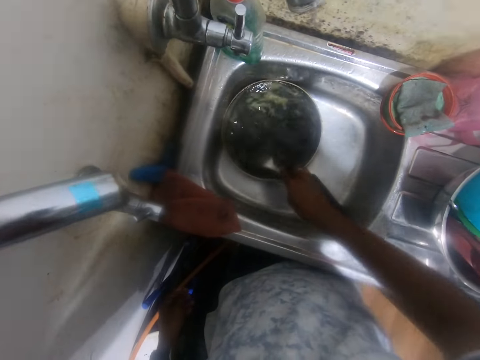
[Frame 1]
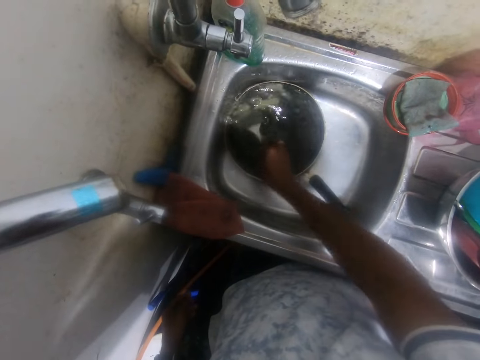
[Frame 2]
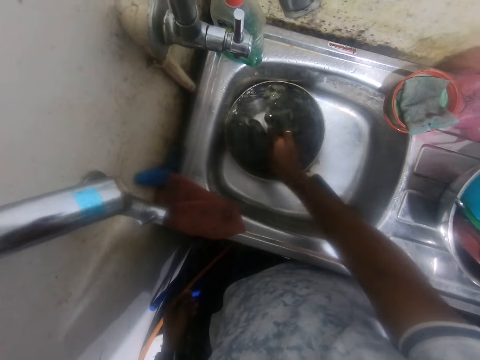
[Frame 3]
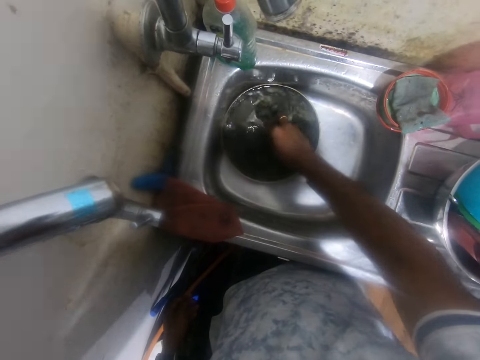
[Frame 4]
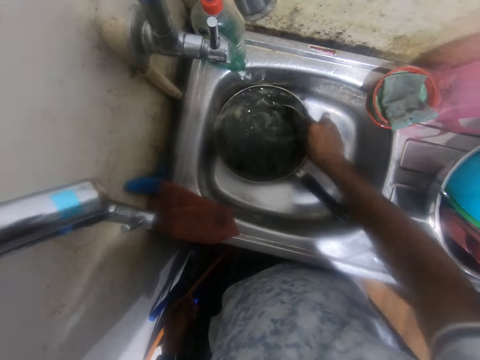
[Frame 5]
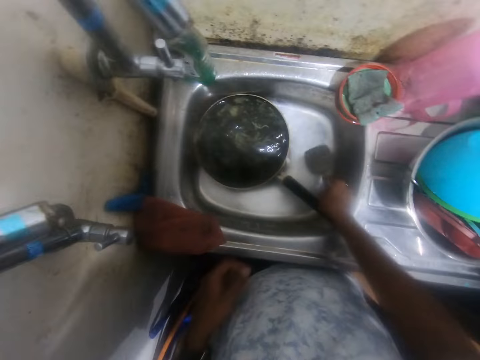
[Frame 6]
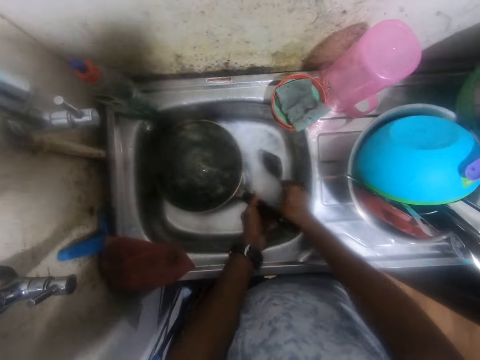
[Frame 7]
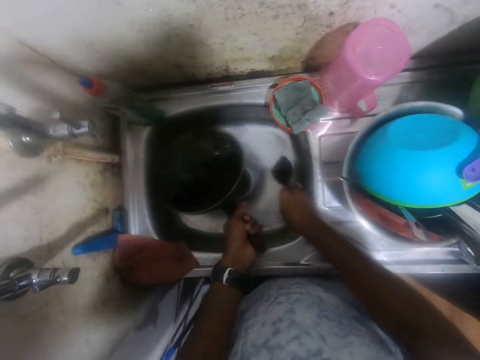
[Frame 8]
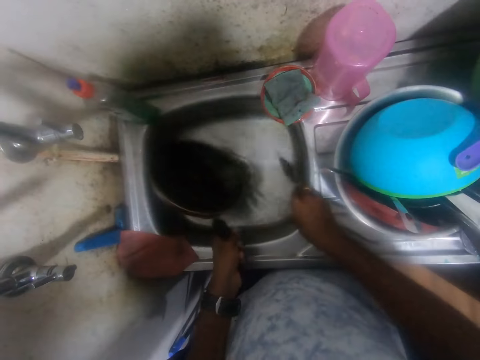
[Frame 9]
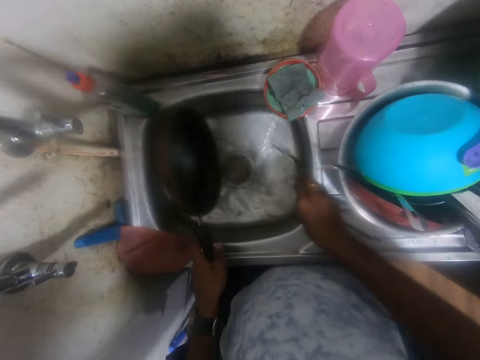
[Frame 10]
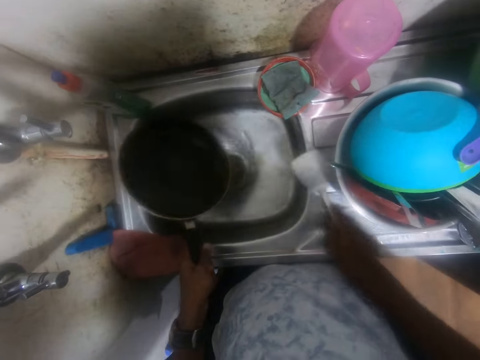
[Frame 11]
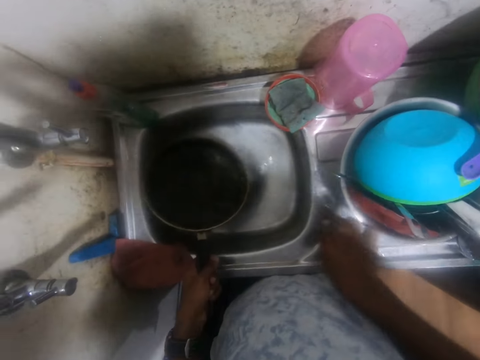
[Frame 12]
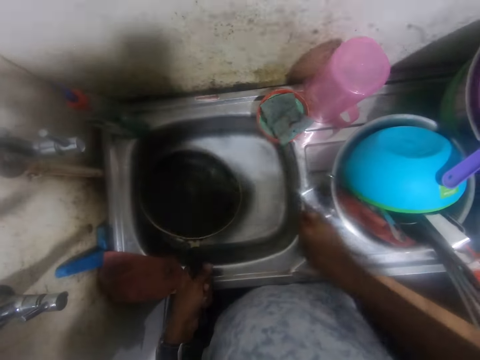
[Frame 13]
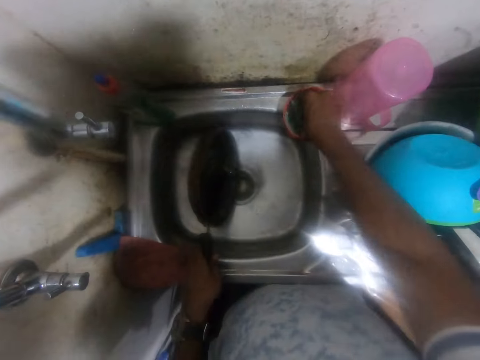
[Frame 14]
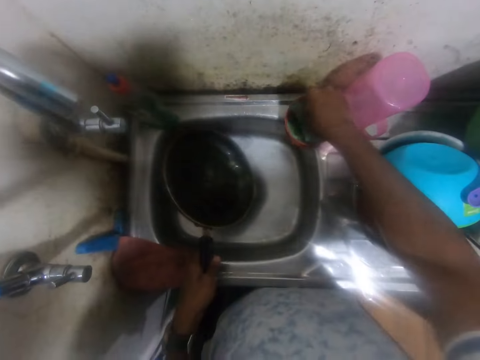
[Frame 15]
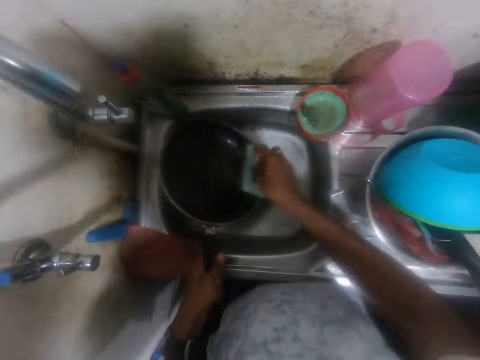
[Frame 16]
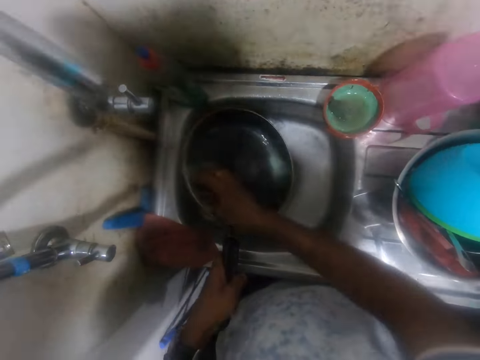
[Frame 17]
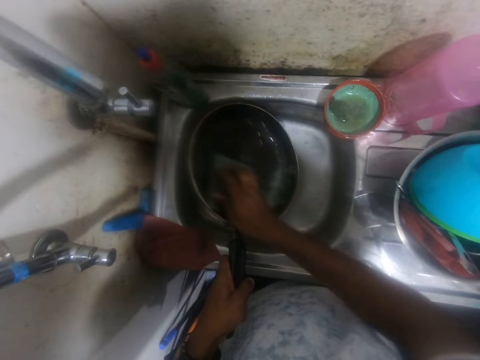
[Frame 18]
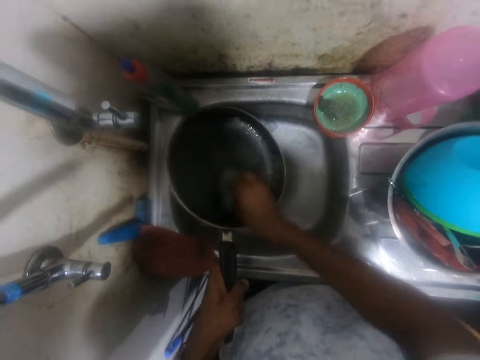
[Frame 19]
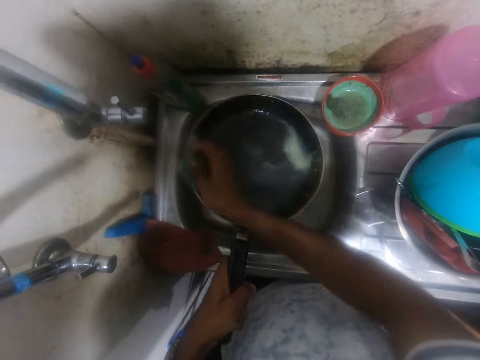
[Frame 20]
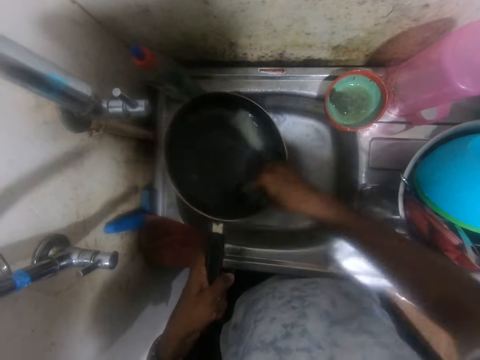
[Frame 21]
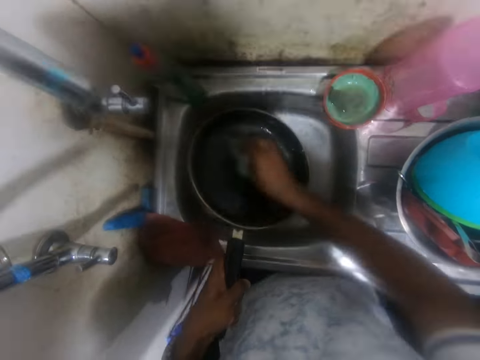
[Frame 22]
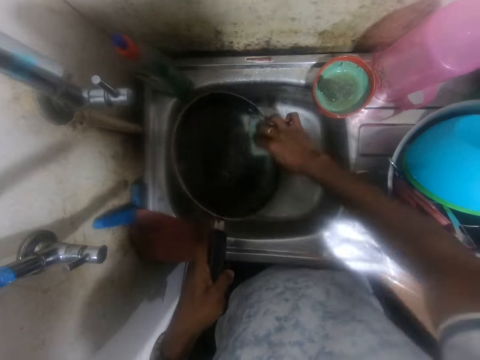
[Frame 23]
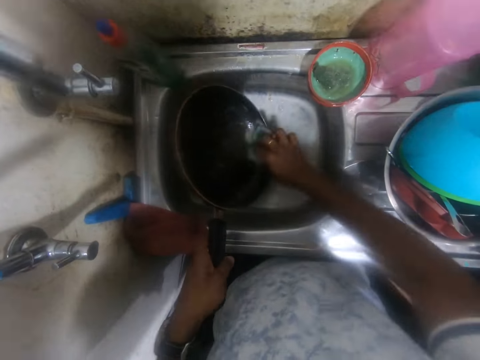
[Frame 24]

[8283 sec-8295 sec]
The camera wearer picks the pan from a sink with his left hand. He pours out some water from the pan with his left hand. He drops the frying turner on the sink countertop with his right hand. He picks a sponge from a bowl with his right hand. He washes the pan with the sponge in his right hand.

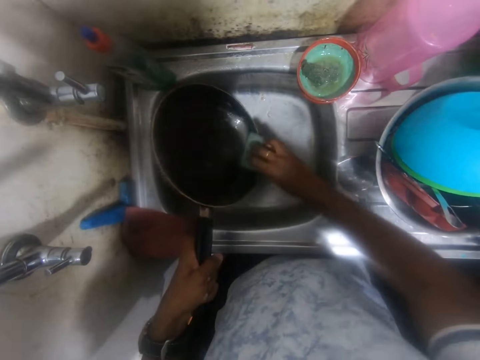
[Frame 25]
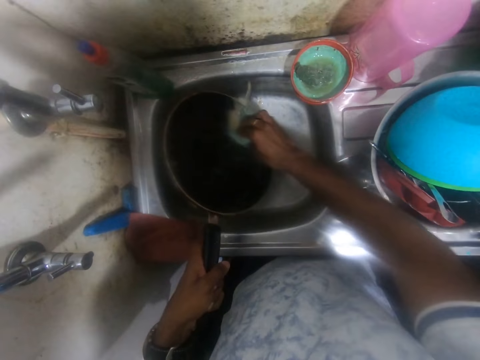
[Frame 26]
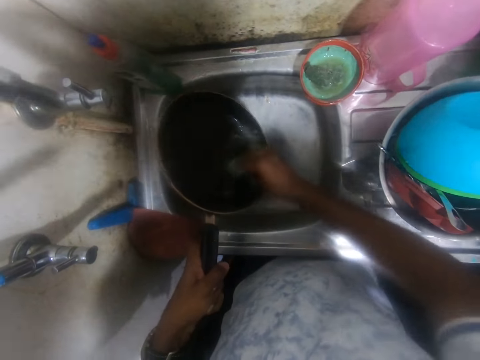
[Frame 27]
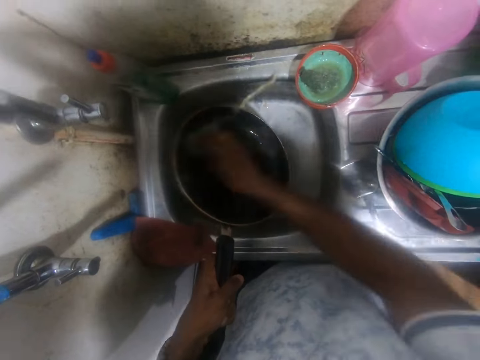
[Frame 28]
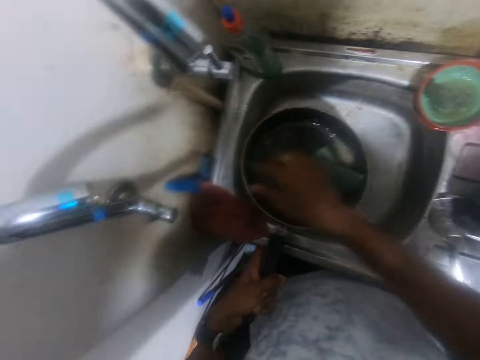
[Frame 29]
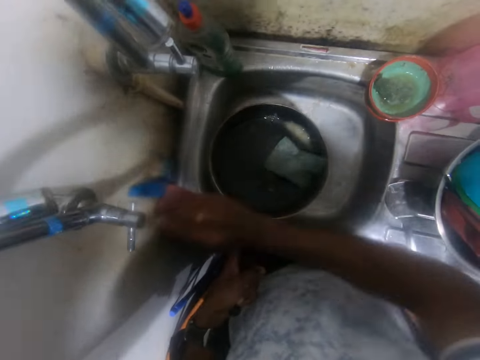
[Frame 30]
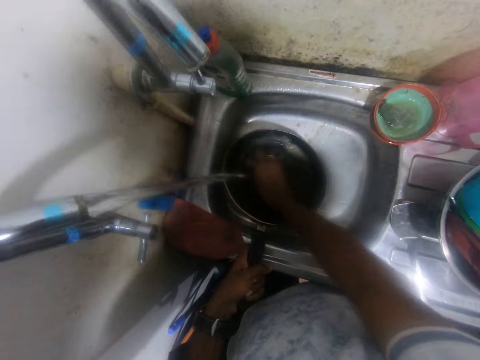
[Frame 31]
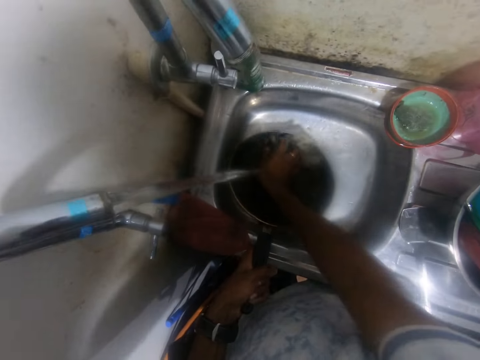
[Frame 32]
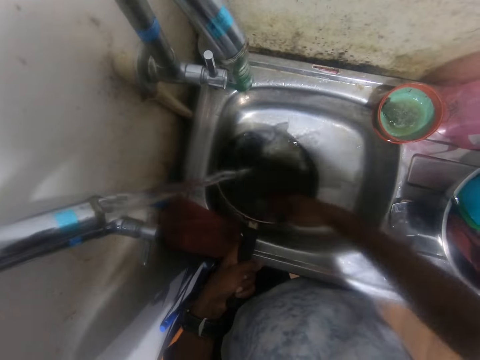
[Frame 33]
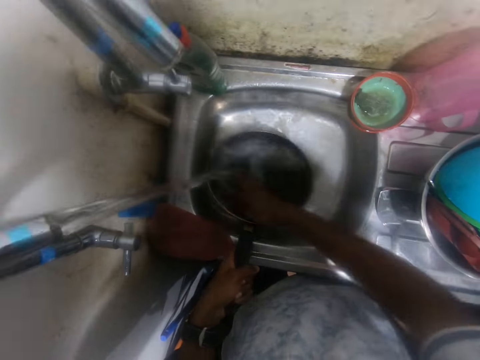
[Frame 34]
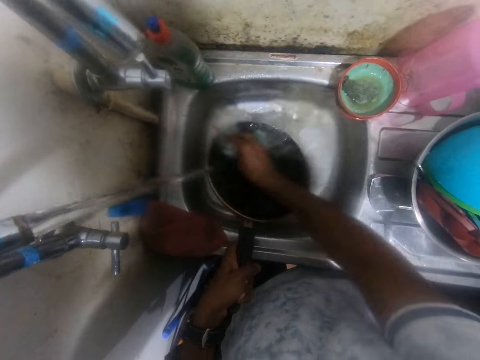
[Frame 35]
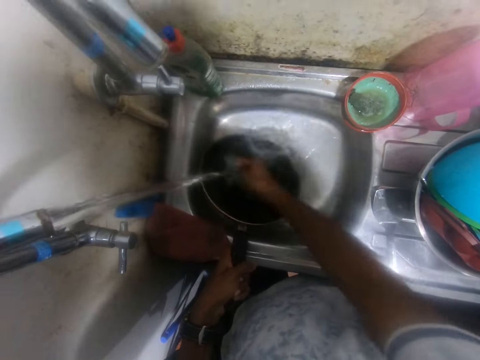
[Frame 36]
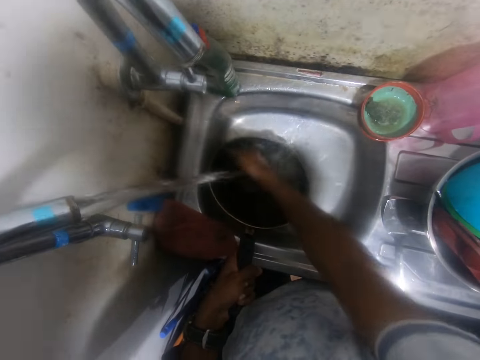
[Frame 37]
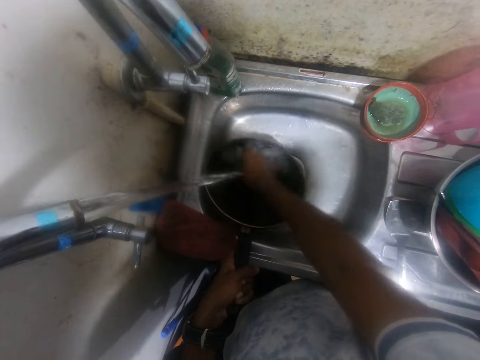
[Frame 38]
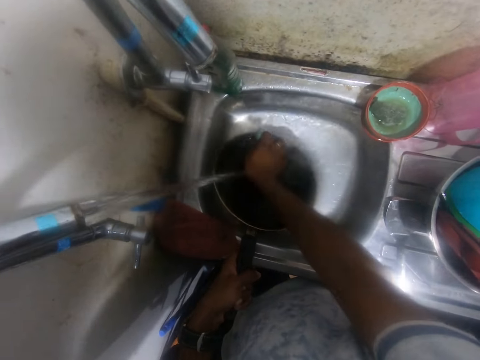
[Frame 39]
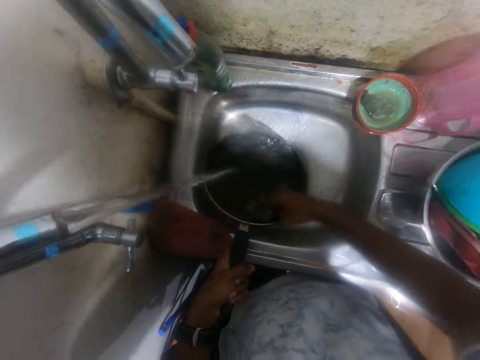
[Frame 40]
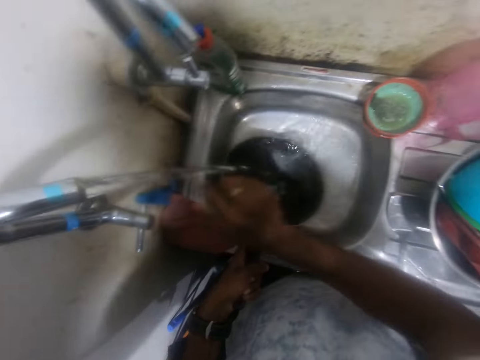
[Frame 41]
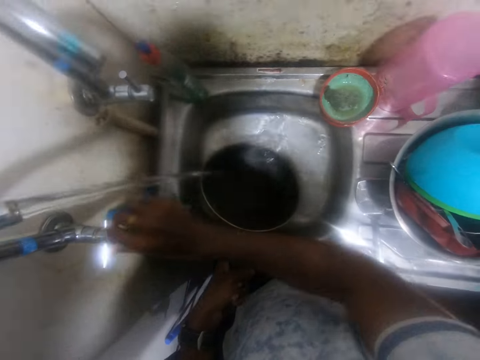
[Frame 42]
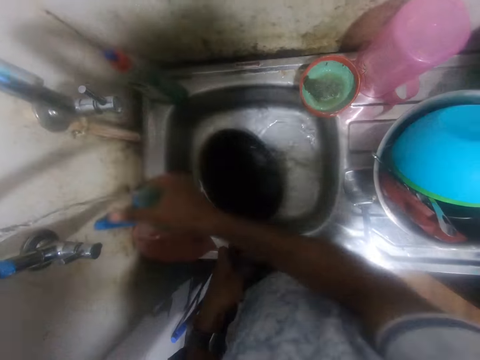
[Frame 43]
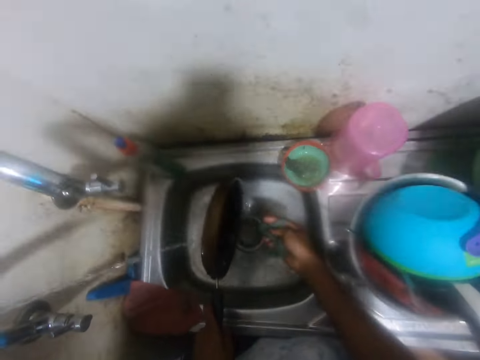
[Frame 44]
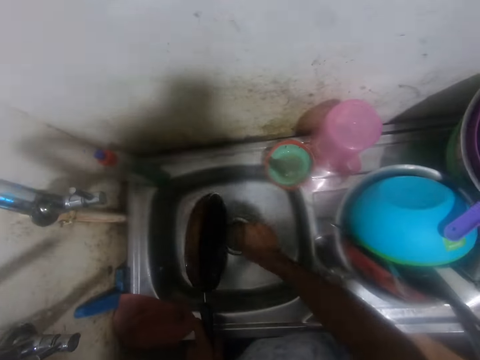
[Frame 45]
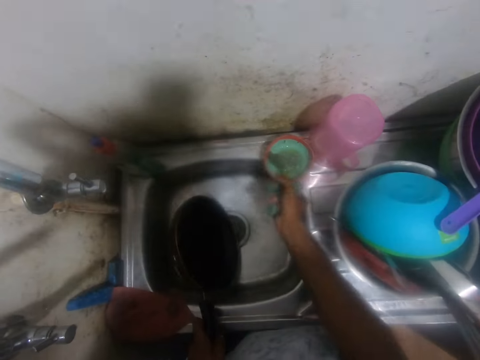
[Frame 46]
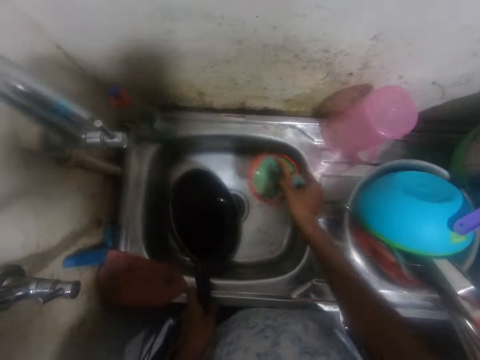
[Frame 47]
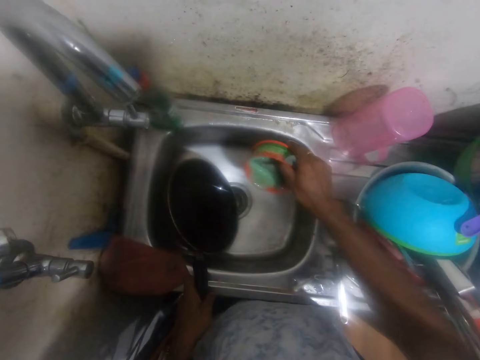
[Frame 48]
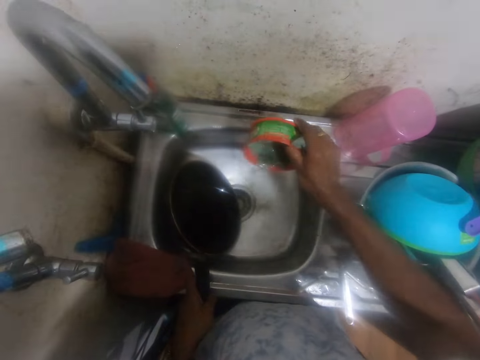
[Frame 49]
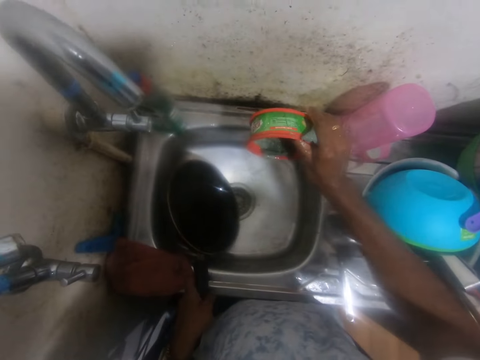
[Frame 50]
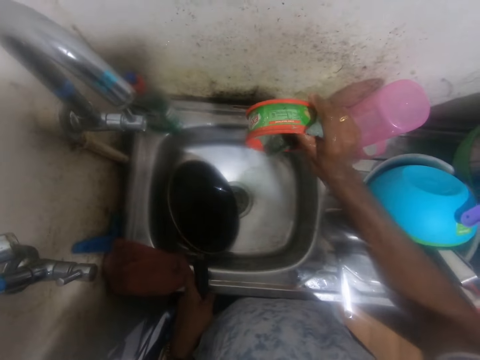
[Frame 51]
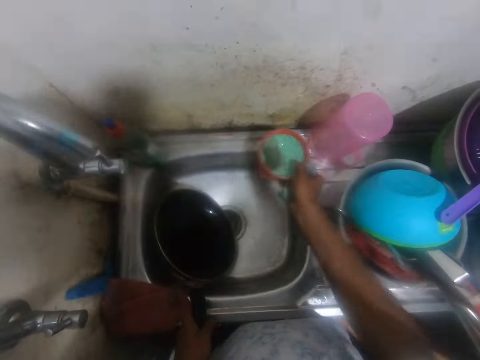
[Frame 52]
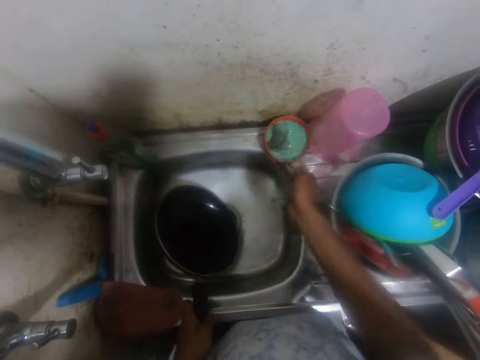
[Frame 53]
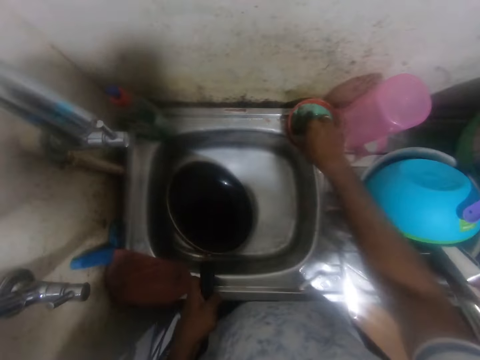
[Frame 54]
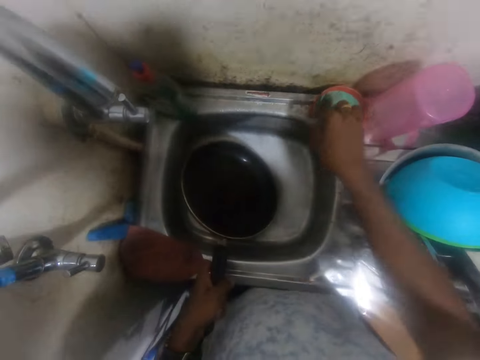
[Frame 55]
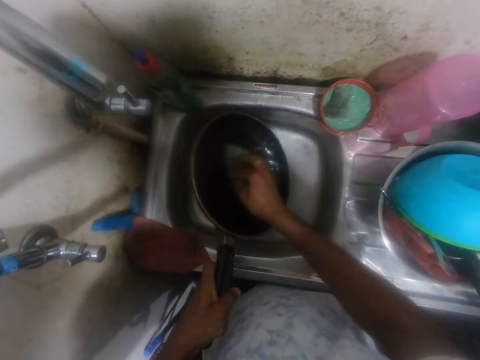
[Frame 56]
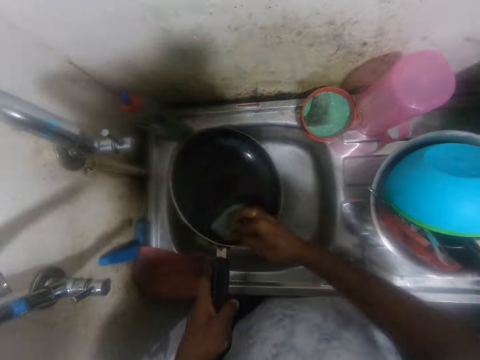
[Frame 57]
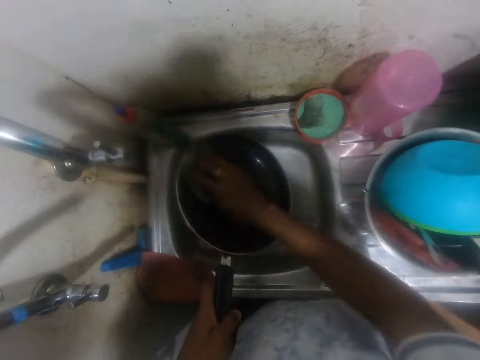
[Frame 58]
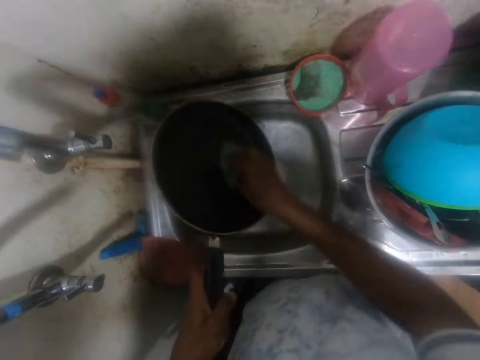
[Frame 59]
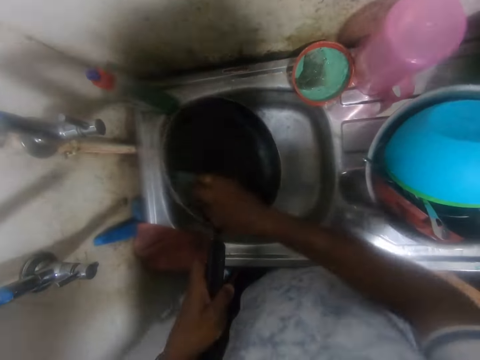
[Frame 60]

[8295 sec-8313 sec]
The camera wearer drops the sponge in the pan with his right hand. He opens the tap with his right hand. He holds the sponge with his right hand. He washes the pan with the sponge in his right hand. He closes the tap with his right hand. He converses with a man. He squeezes the sponge with his right hand. He picks the bowl from the sink countertop with his right hand. He pours some water from the bowl in the sink with his right hand. He drops the bowl on the sink countertop with his right hand. He dips the sponge into the bowl with his right hand. He washes the pan with the sponge in his right hand.
